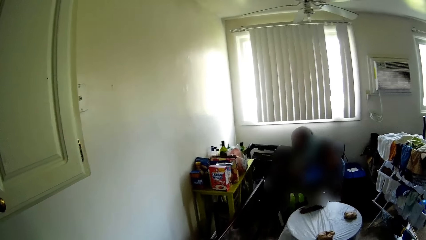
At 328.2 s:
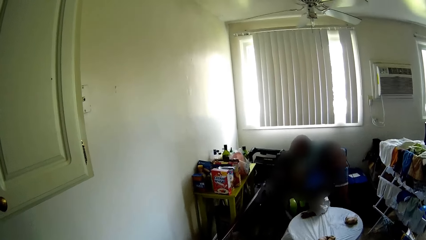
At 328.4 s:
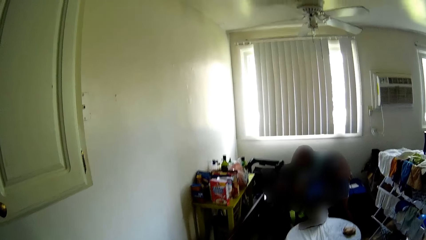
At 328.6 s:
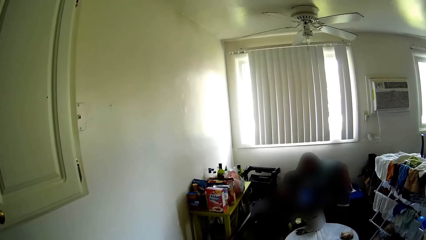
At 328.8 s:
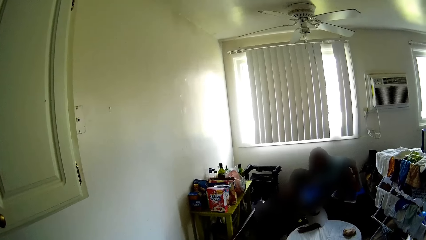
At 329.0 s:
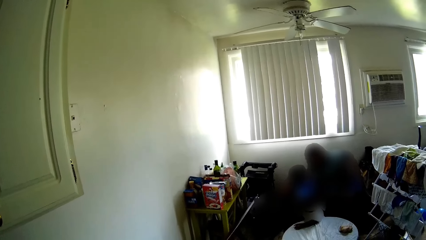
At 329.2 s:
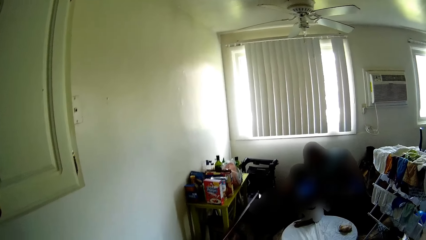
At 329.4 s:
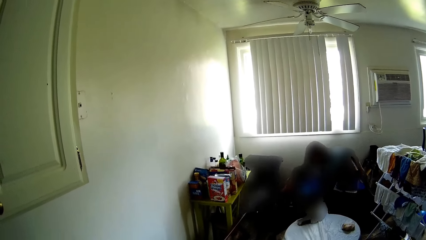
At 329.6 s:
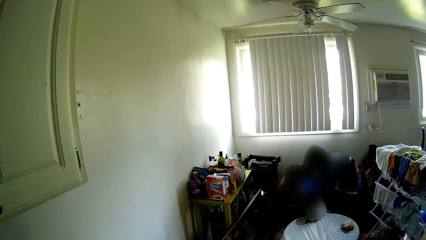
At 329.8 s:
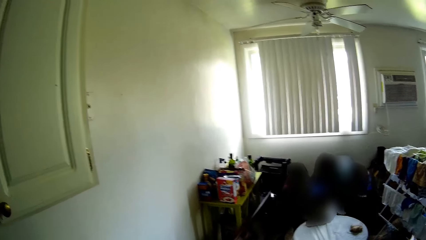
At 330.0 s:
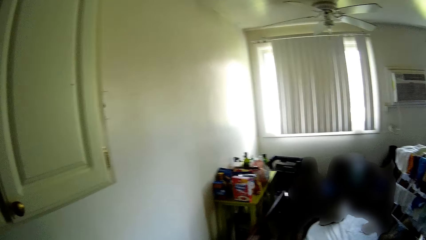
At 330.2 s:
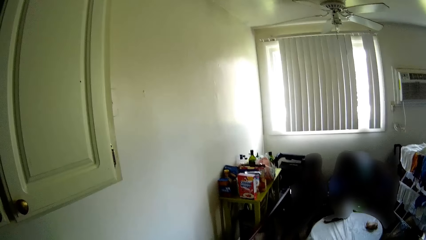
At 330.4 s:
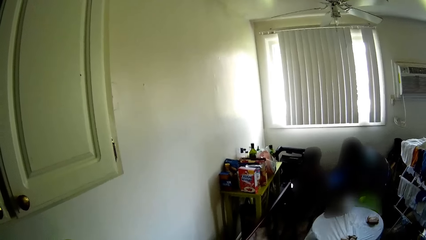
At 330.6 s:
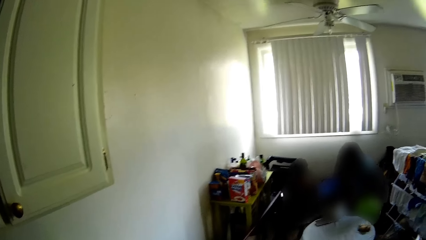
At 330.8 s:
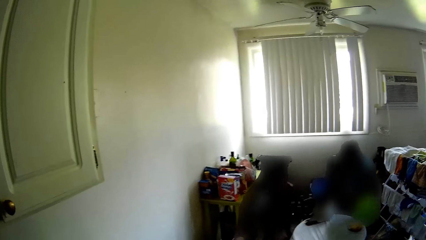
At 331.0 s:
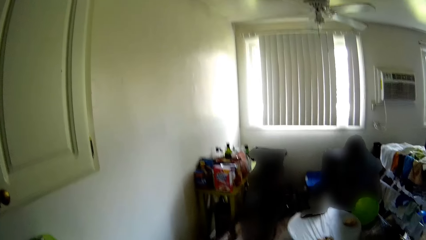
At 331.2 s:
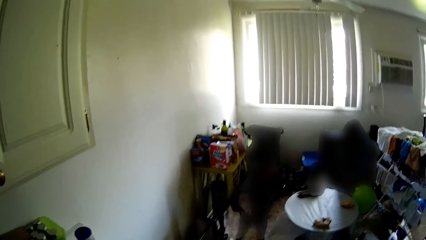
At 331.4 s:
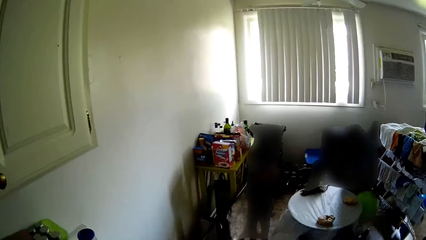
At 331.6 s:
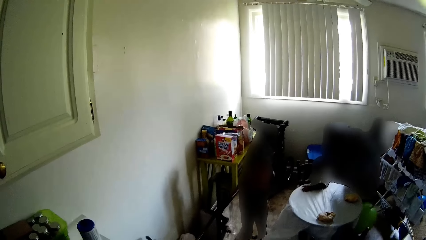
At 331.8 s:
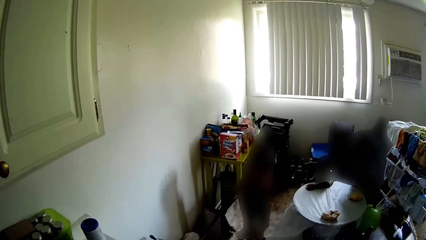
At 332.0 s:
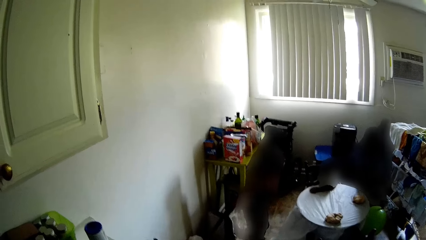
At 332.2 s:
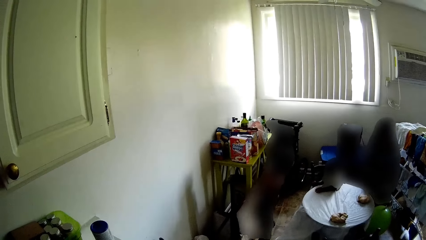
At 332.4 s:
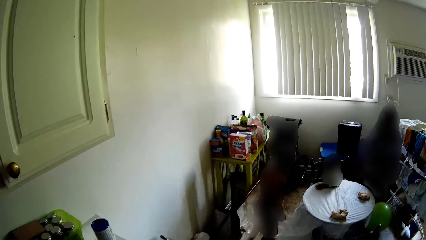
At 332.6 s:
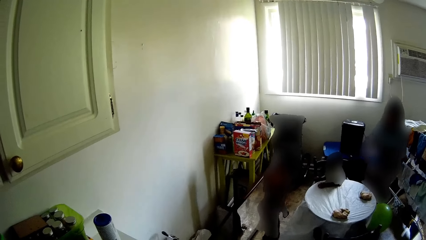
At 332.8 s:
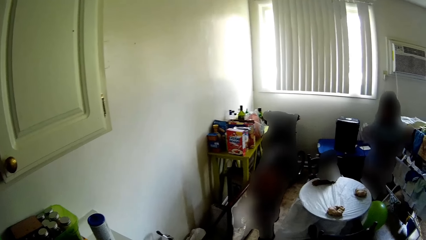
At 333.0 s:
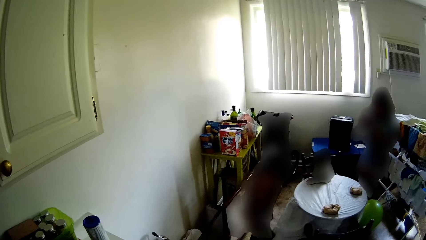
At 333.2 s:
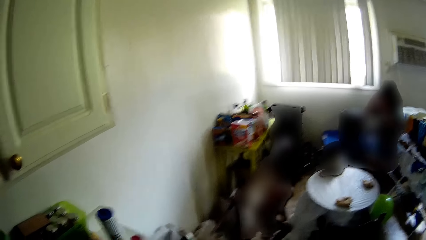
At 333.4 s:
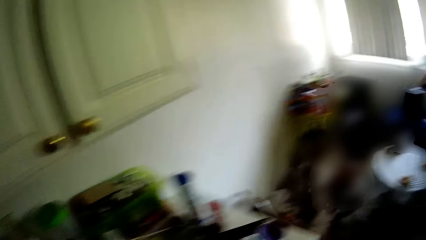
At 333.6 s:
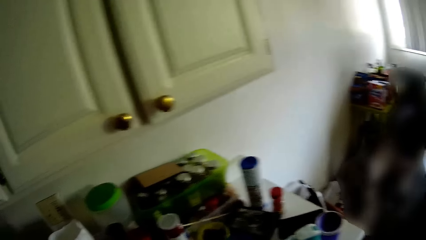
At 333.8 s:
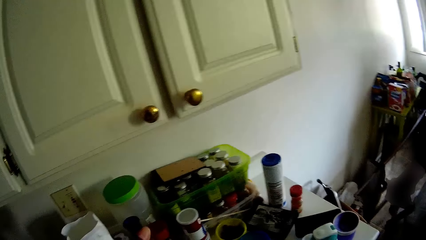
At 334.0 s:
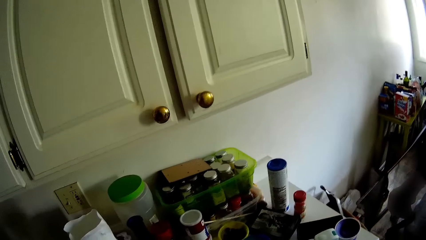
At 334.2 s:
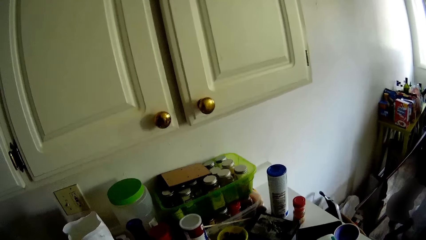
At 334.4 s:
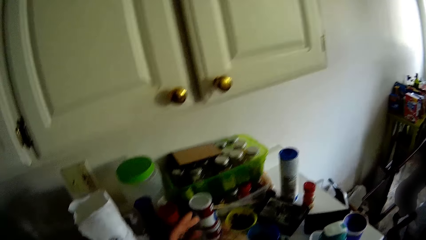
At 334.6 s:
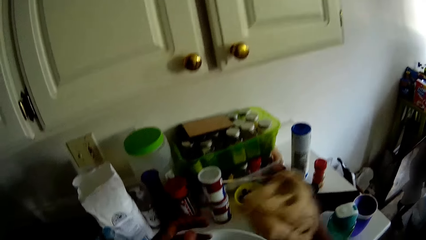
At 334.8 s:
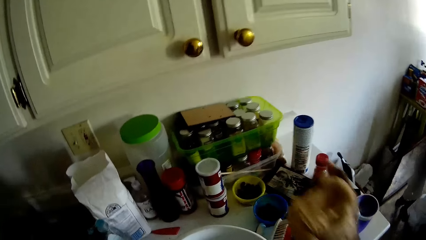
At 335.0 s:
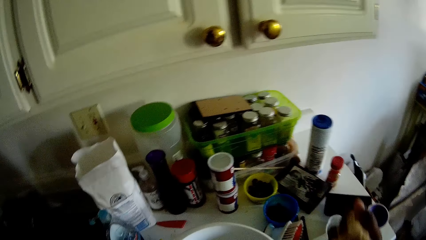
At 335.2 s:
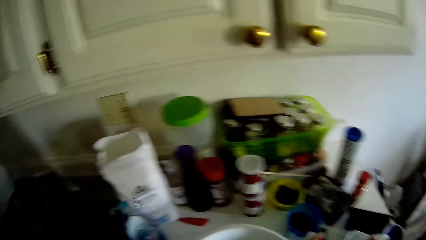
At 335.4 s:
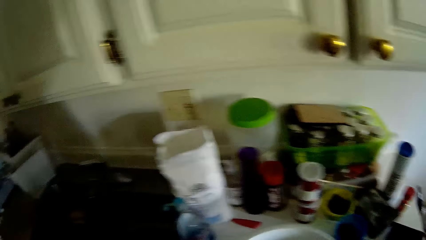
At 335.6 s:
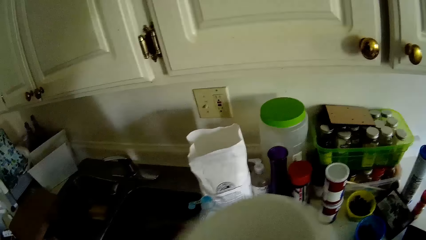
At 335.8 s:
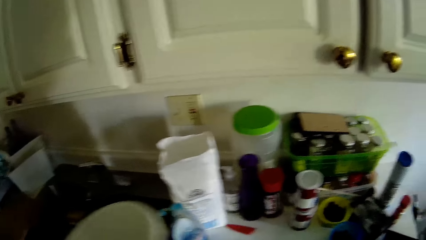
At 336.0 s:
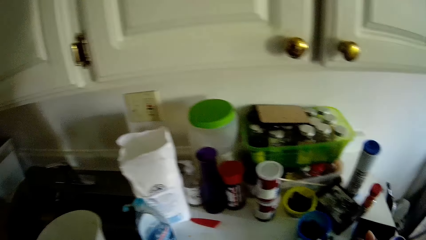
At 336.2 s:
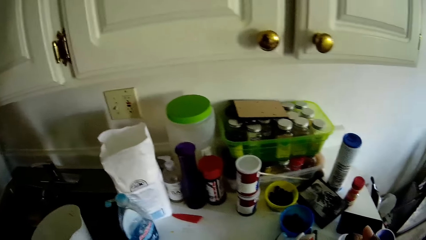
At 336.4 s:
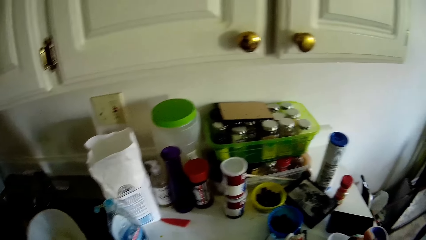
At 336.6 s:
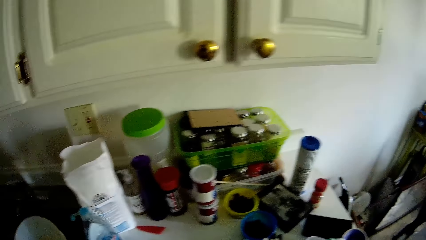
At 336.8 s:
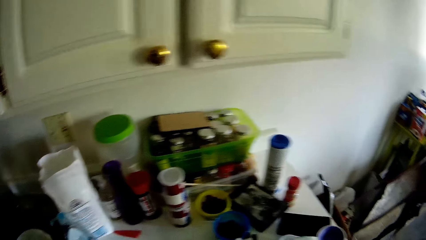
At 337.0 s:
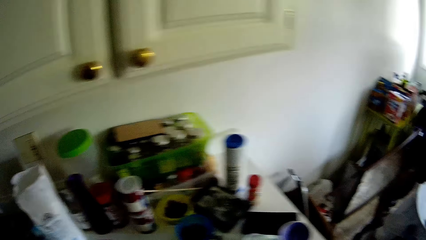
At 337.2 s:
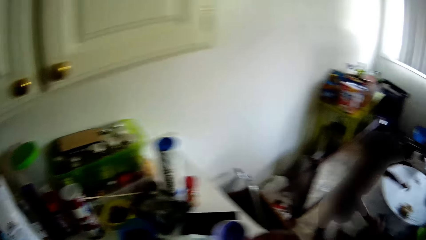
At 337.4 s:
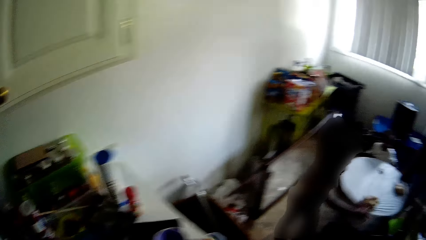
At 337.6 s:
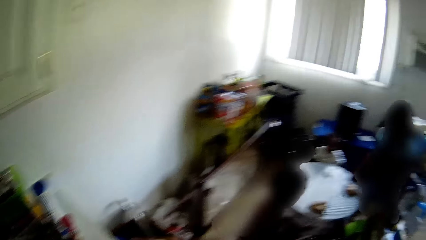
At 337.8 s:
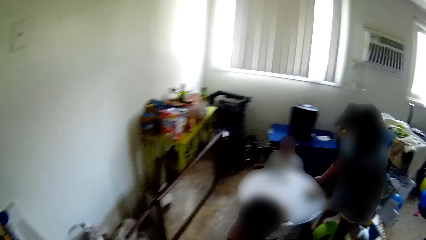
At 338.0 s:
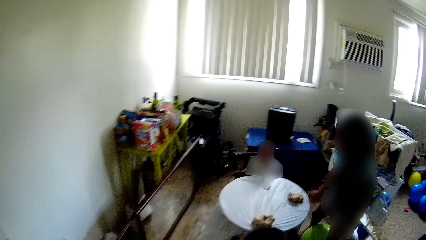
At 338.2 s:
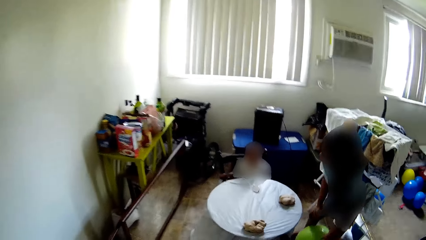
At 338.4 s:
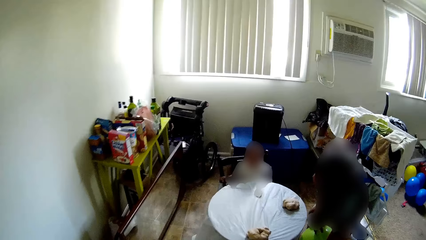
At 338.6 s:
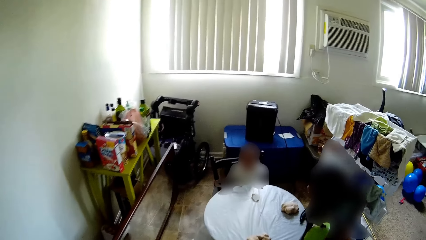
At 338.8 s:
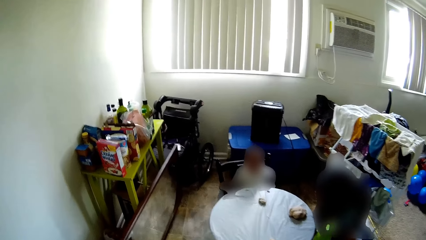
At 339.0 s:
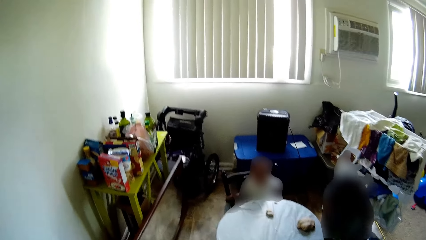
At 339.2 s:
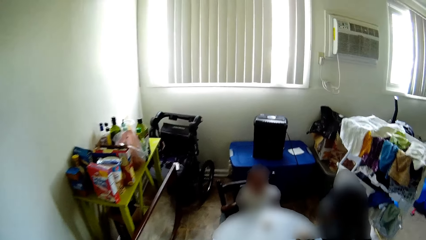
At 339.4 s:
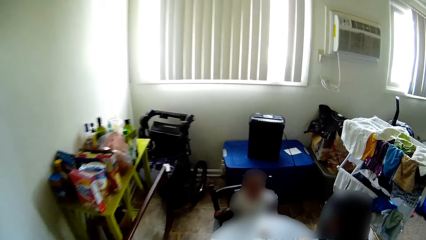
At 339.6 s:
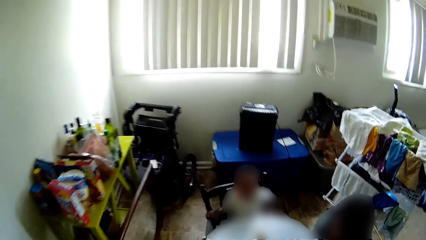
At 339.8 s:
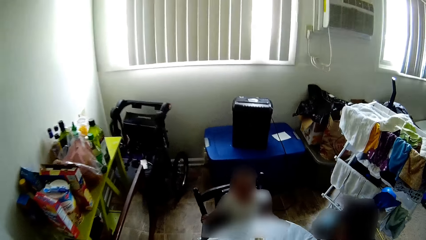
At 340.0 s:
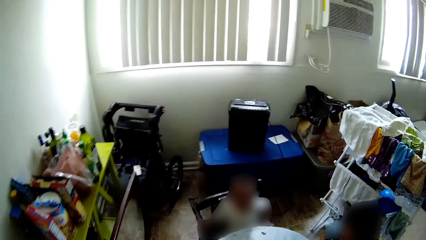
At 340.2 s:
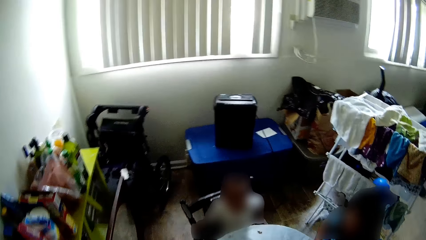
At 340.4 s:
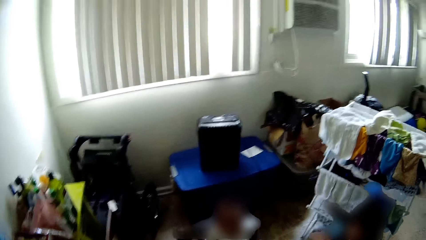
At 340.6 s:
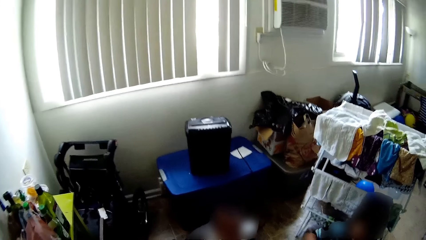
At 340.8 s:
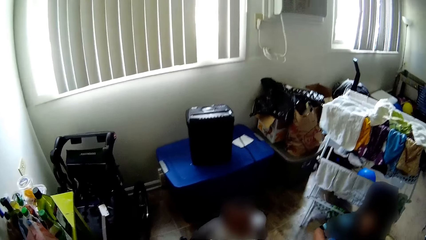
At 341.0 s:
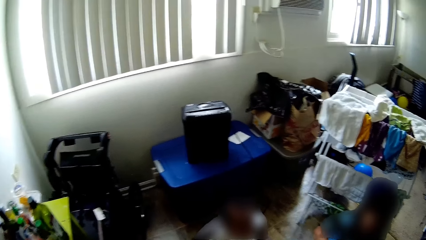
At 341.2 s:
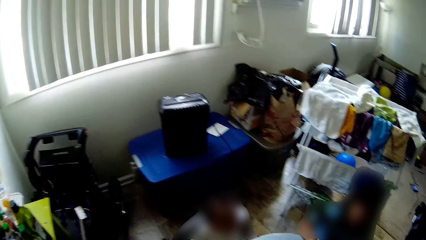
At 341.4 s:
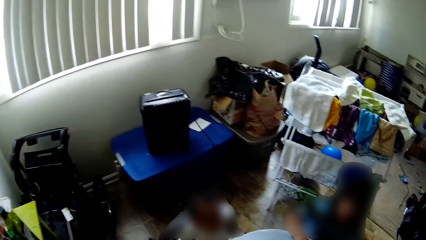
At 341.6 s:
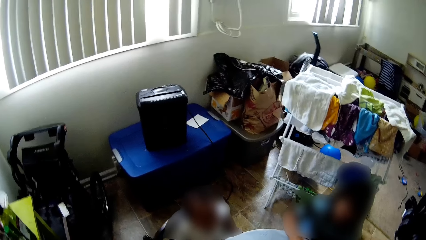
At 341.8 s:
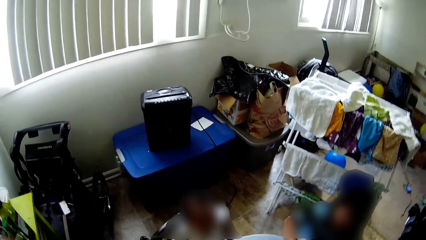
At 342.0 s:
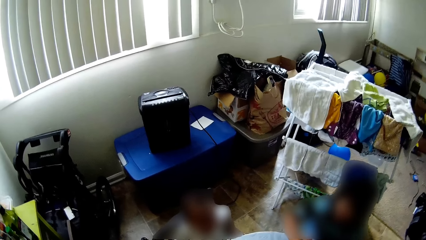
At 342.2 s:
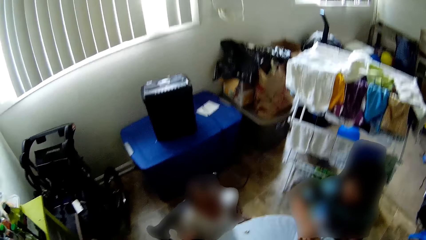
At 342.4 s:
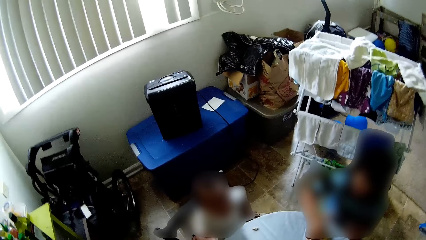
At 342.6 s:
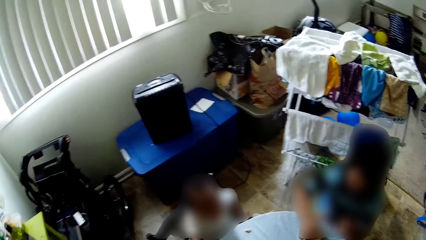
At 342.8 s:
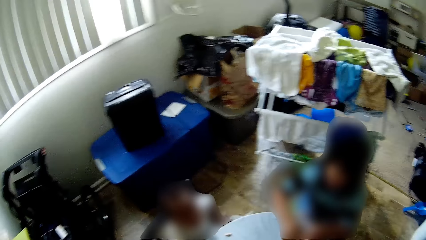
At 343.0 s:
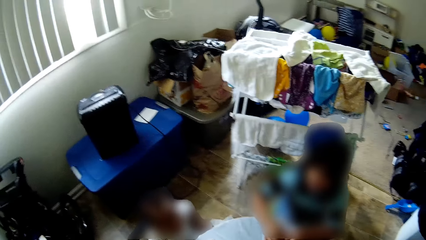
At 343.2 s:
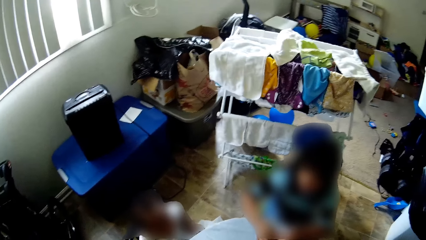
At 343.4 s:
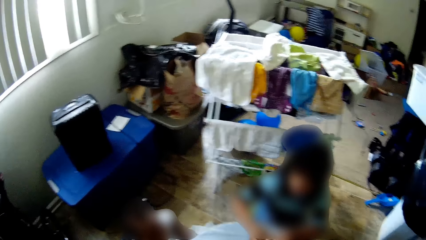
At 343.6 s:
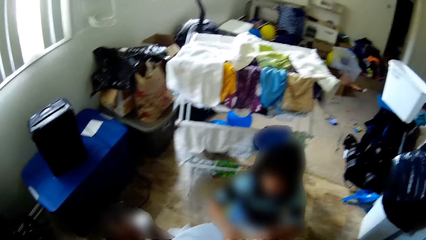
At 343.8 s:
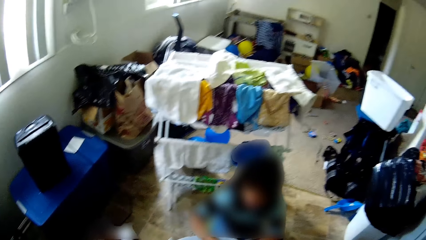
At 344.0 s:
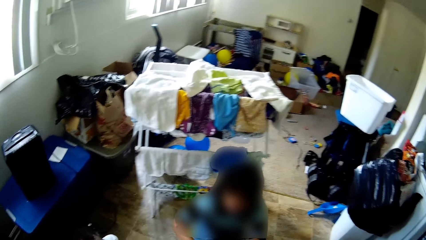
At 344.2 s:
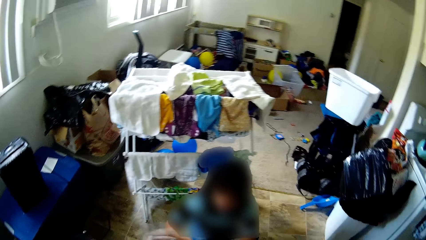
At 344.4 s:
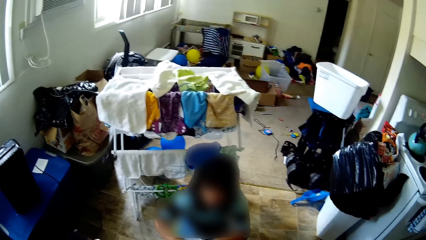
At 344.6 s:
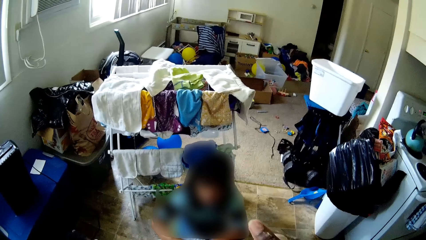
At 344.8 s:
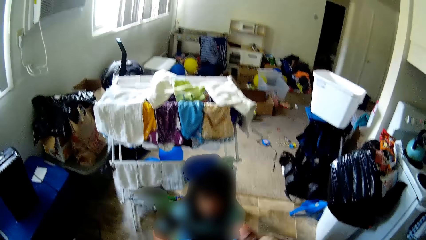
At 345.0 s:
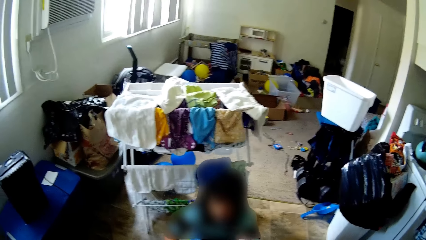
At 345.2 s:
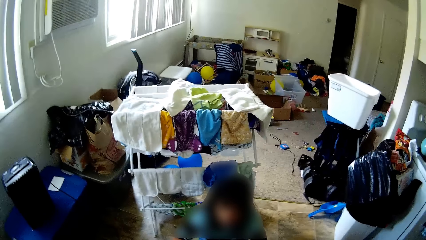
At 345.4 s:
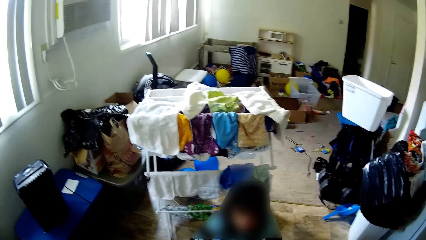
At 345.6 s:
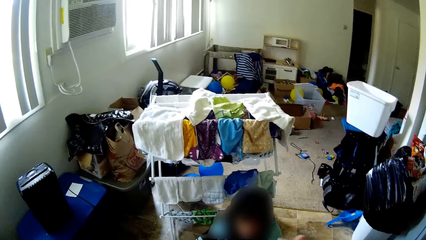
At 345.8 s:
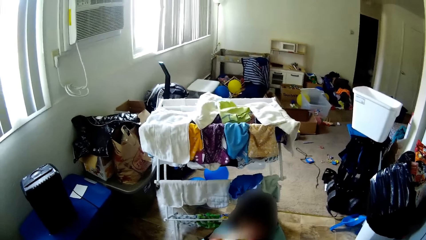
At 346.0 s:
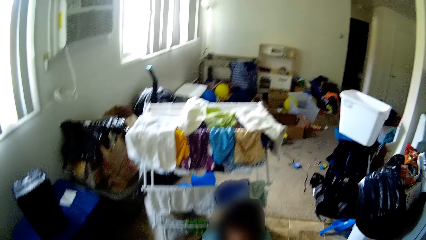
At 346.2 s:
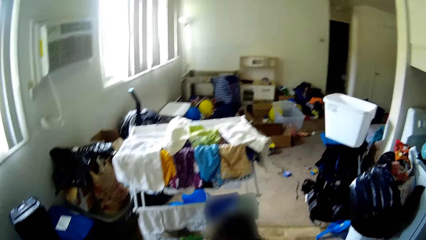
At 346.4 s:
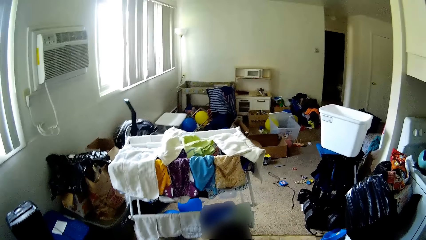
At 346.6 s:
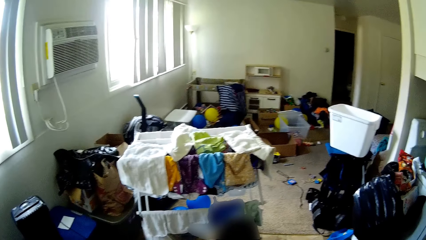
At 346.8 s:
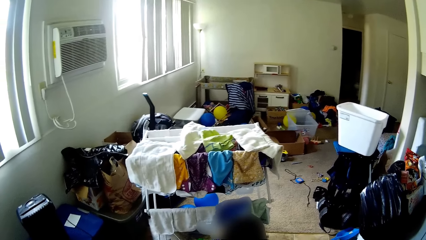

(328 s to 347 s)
The camera wearer puts the dough aside. They drop the bowl in the sink. They walk towards a table. They look around.
